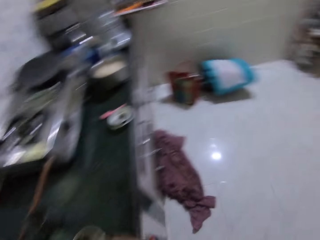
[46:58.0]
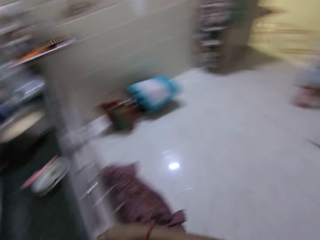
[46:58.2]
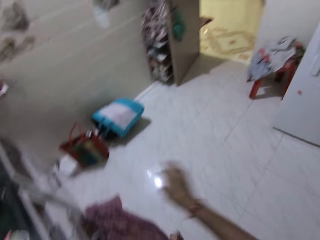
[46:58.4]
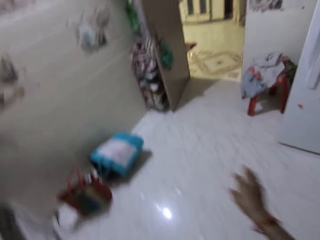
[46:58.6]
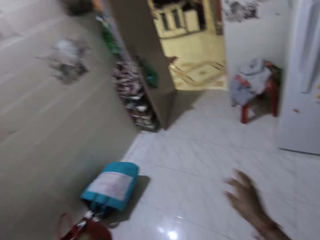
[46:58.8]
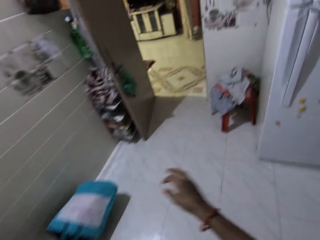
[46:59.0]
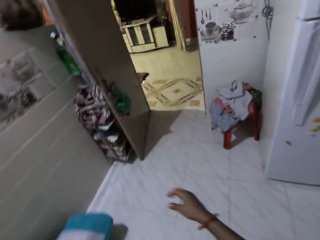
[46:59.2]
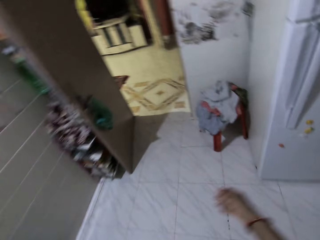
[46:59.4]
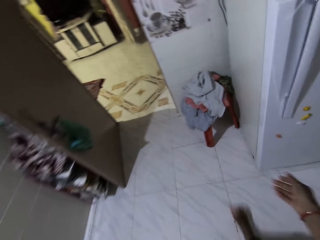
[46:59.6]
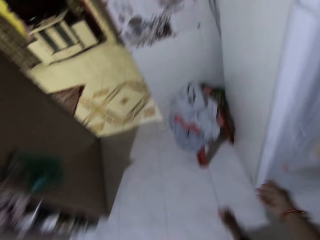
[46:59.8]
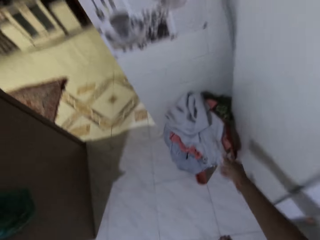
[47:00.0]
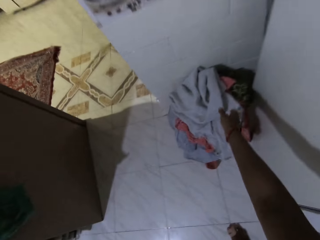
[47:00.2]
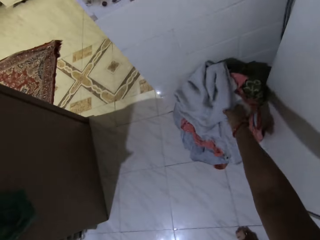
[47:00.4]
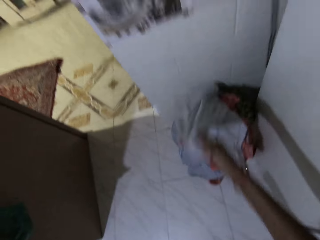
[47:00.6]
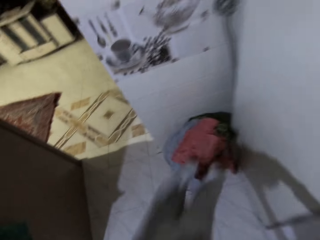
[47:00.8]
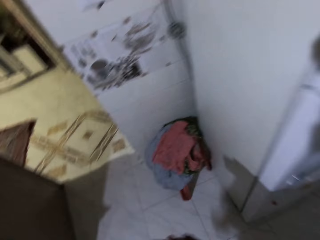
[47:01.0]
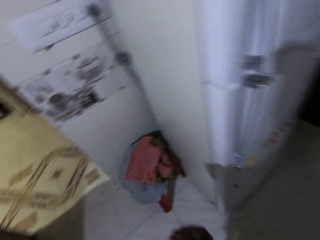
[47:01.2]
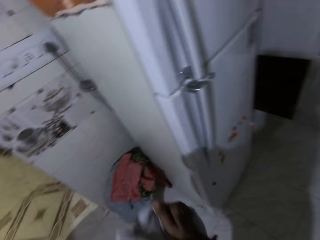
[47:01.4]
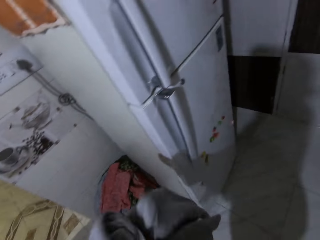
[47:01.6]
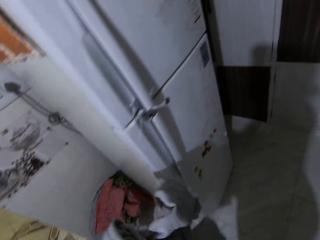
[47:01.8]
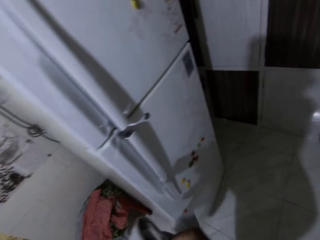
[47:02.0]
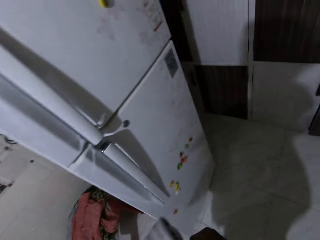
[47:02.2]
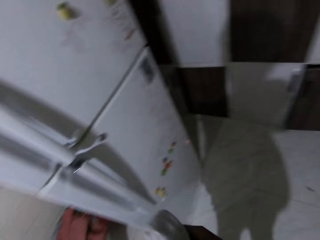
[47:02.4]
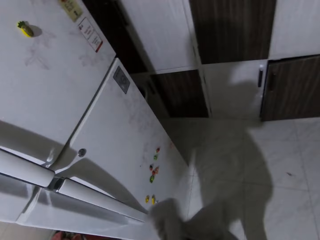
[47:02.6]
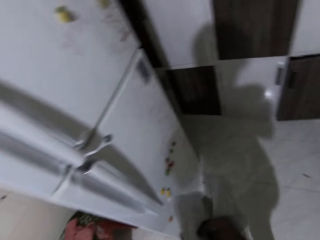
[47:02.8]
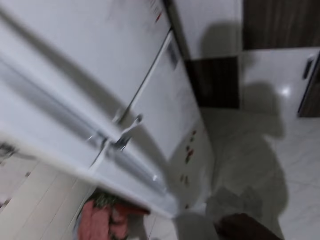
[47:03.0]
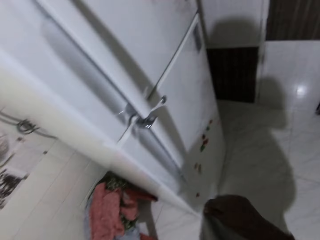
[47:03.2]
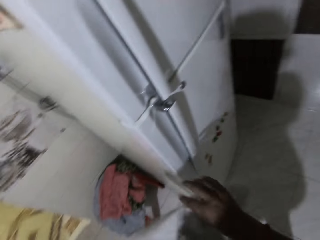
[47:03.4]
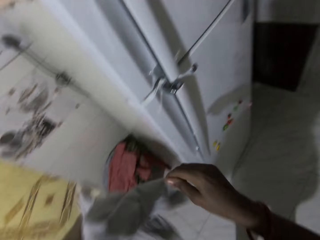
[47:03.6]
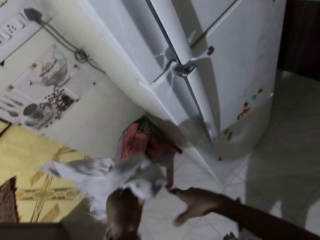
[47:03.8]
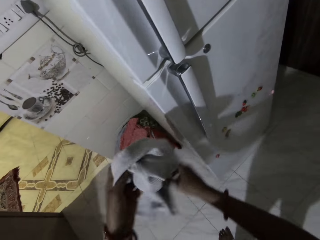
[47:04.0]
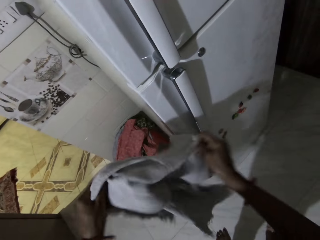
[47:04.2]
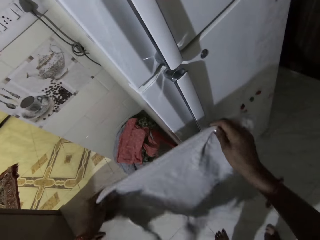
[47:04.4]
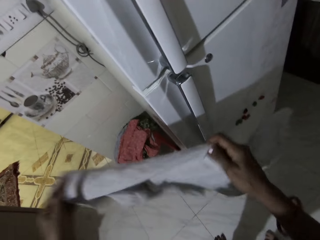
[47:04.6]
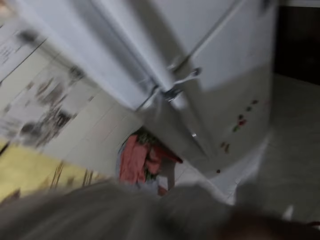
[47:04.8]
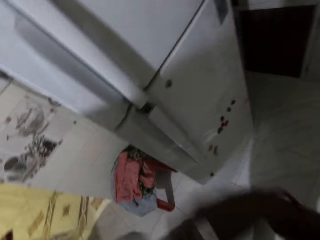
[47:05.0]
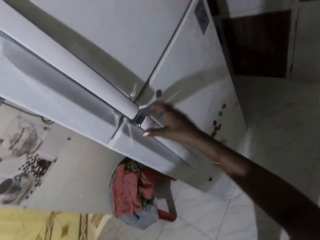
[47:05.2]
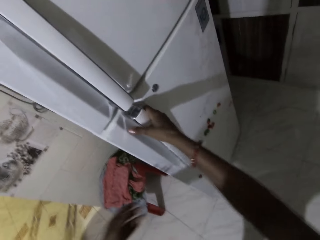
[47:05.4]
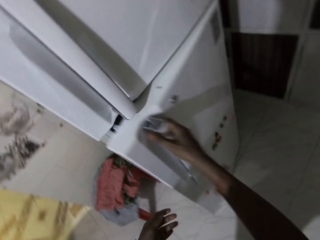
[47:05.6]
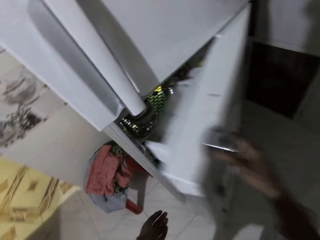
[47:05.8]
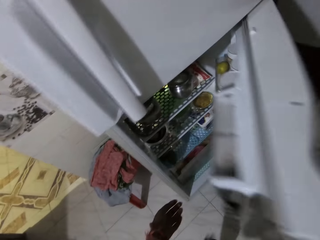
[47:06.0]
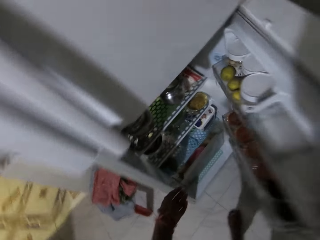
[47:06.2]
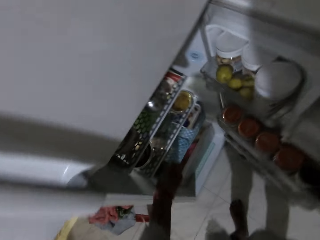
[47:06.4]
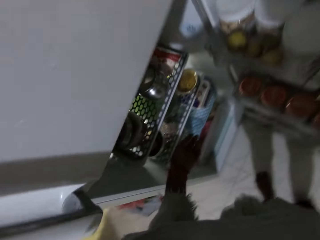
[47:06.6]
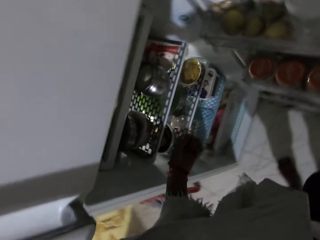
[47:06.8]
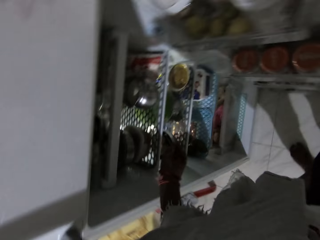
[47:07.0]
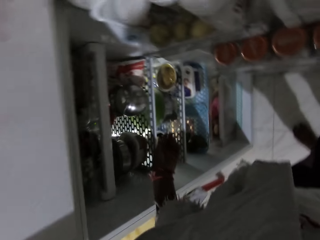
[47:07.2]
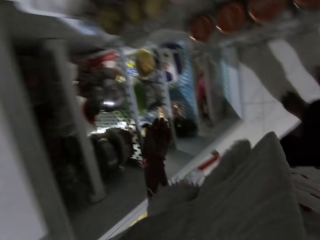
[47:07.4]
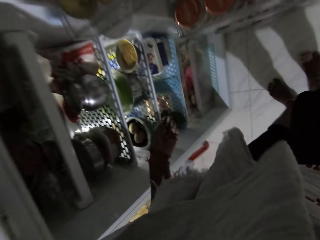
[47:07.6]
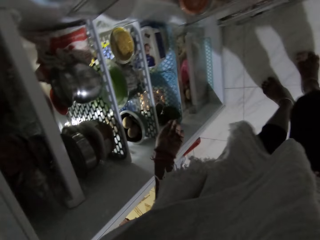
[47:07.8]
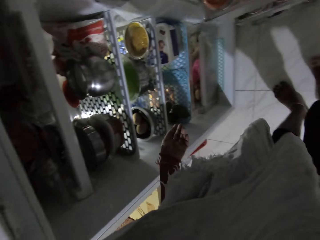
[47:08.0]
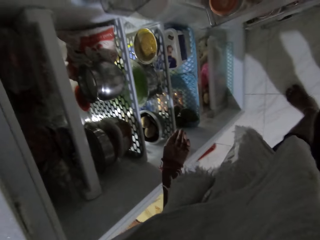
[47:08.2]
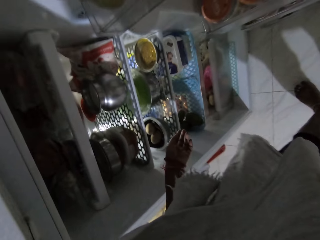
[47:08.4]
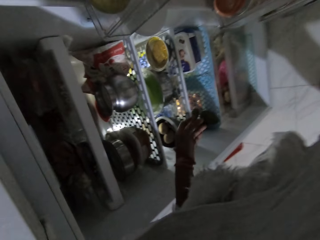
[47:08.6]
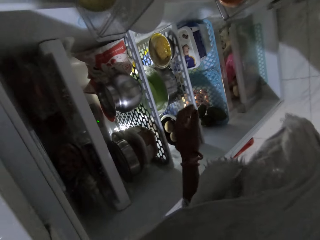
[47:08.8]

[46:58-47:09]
The camera wearer walks towards a plastic stool. She moves to the far end corner of a kitchen. She picks a cloth or kitchen towel from the plastic stool with her right hand. She wipes hands using the kitchen towel. She stretches the cloth with her hands and puts the cloth around her neck with her hands. She opens a fridge with her right hand. She looks through the fridge.

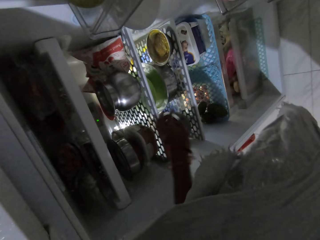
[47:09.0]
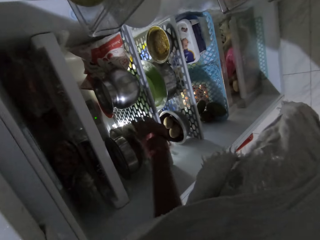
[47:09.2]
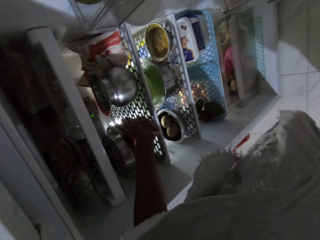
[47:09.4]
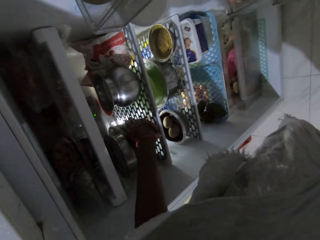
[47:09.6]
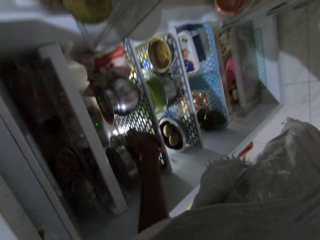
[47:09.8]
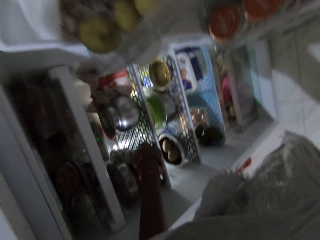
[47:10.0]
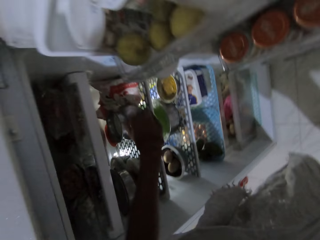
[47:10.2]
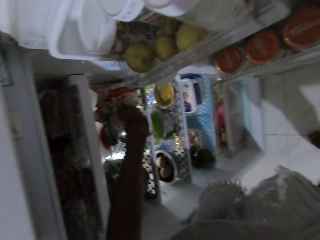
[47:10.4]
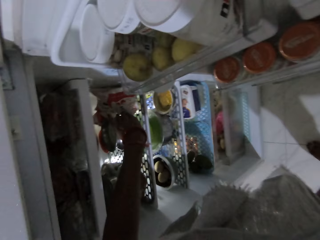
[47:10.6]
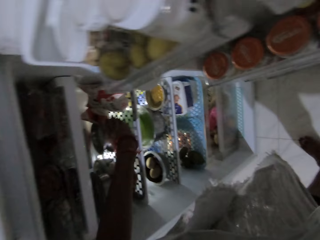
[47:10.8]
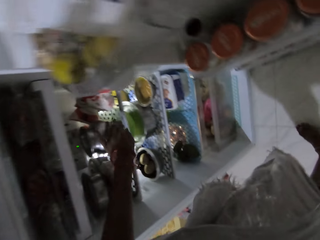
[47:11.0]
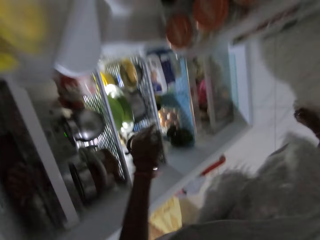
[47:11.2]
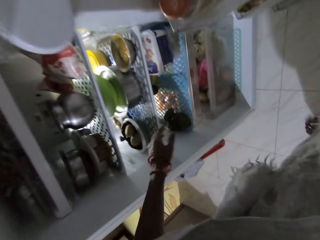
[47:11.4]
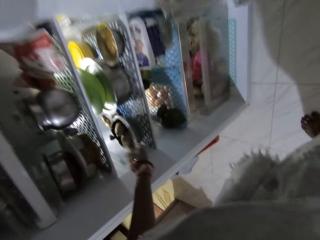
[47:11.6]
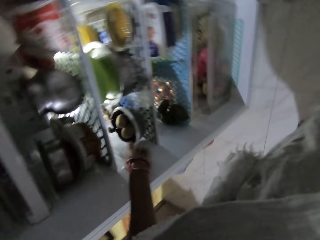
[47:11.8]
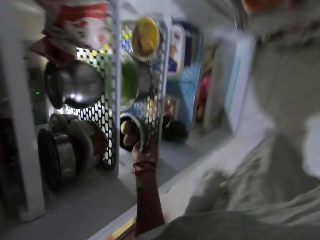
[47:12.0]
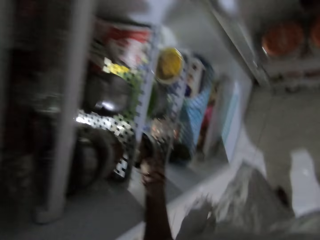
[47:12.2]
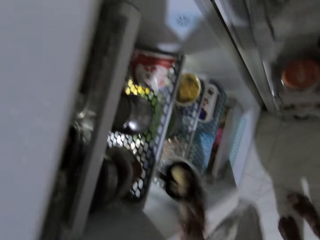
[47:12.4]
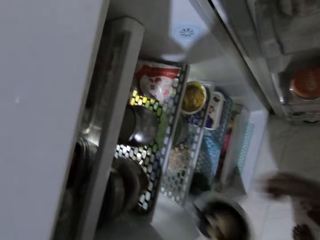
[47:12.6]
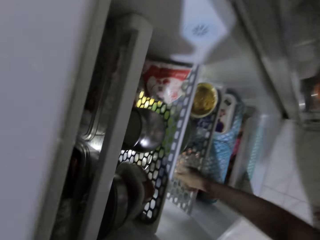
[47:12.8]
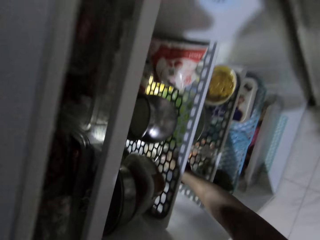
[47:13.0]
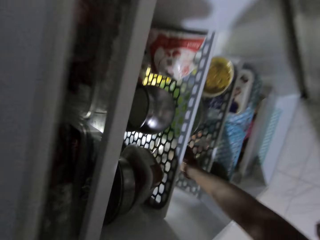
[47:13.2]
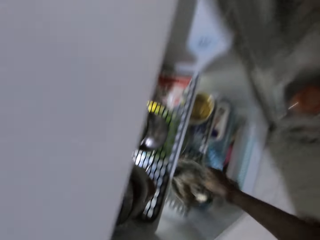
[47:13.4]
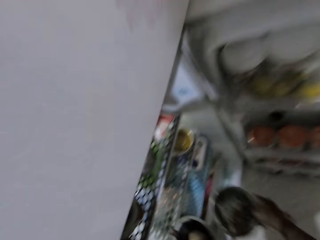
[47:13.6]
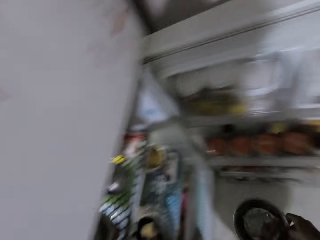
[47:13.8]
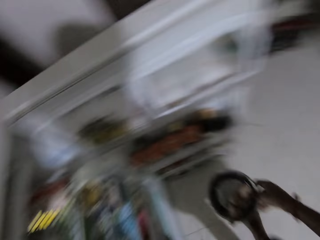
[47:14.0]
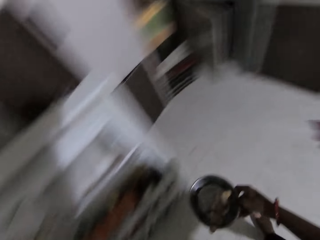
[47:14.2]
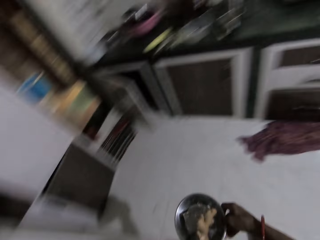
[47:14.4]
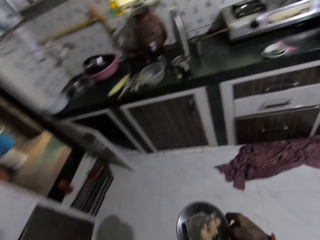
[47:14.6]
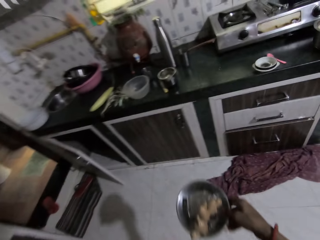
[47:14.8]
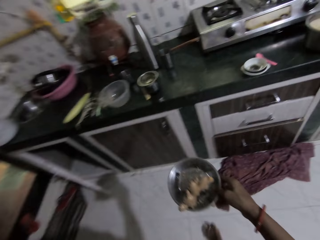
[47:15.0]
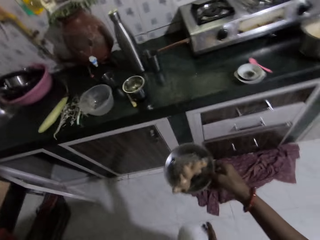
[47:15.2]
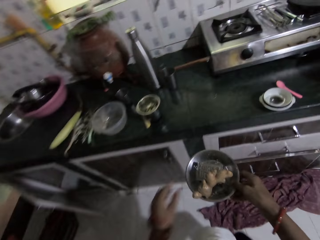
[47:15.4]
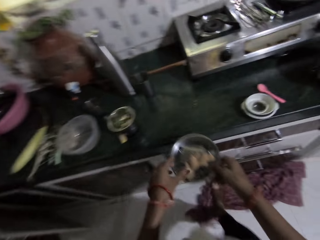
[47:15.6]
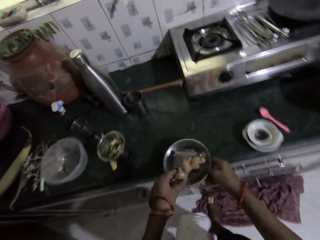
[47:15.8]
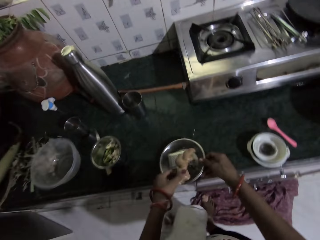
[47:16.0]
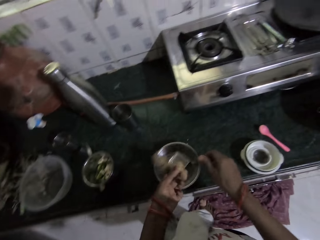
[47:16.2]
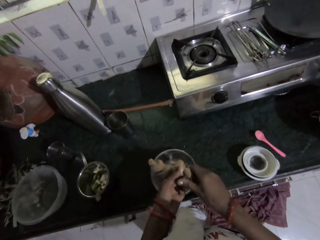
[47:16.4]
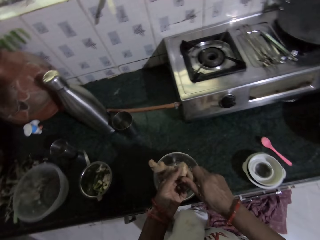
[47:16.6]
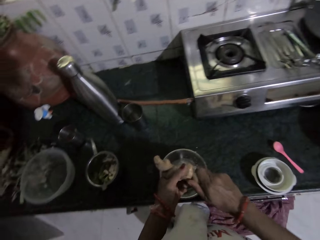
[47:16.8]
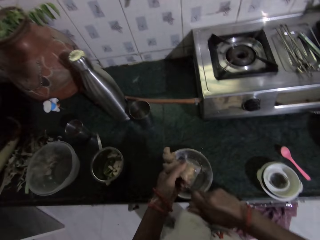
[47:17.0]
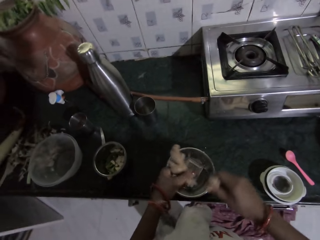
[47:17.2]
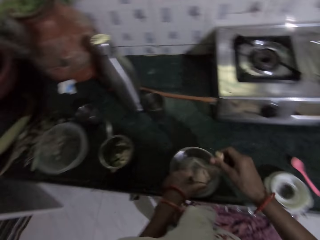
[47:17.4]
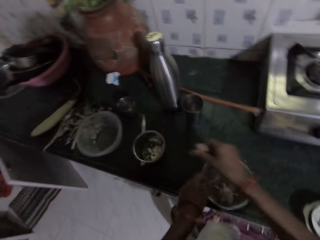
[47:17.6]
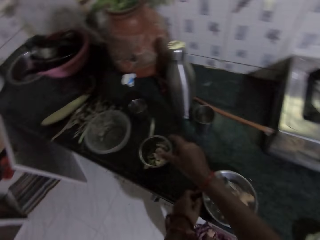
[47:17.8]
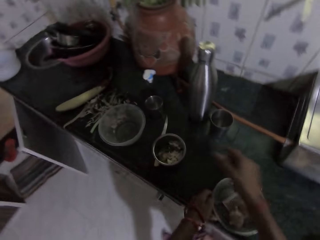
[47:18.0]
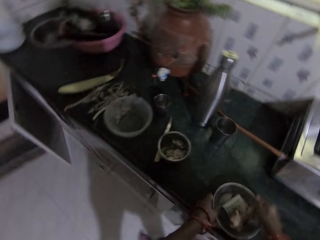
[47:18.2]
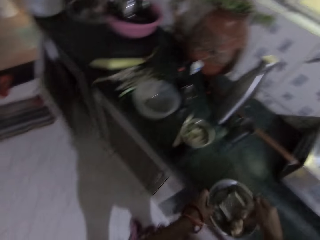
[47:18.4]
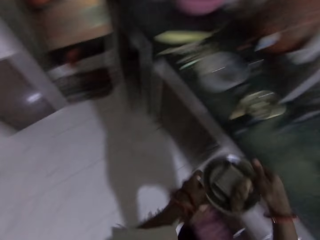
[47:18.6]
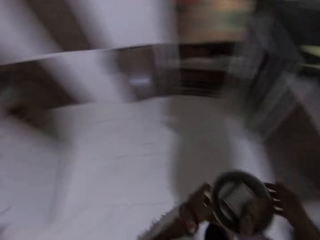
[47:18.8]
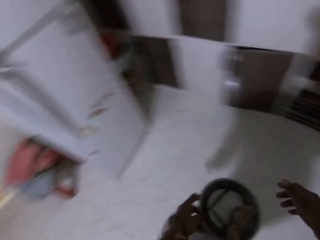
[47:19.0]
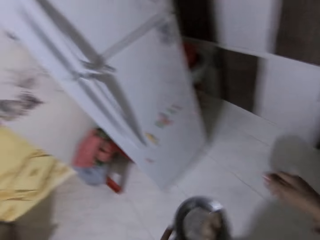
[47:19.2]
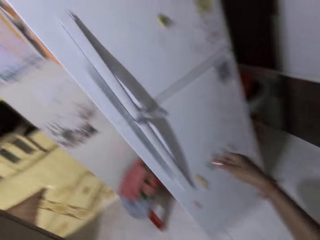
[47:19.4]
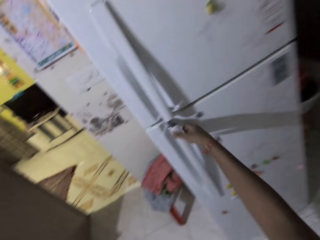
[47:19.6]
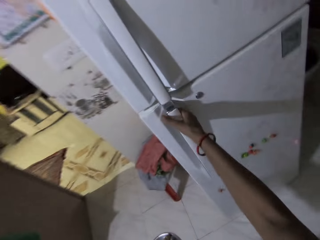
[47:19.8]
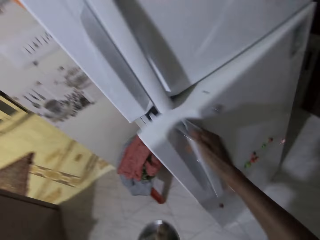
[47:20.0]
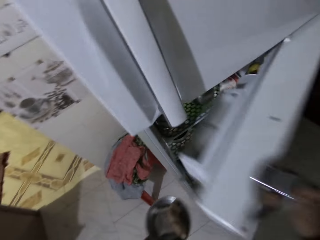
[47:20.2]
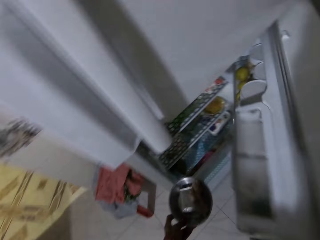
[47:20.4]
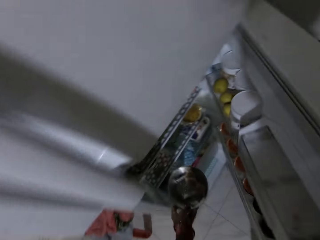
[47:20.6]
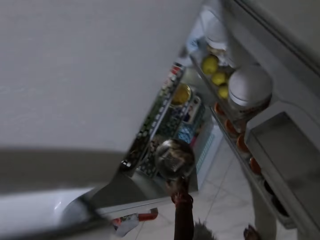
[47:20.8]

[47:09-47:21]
The camera wearer moves a bowl in the fridge with her left hand. She moves the bowl in the fridge with her left hand again. She picks up a bowl of mangoes from the fridge with her left hand. She picks up a plate of ginger from the fridge with her right hand. She places the bowl in her left hand in the fridge. She closes the fridge with her left hand. She walks to the countertop. She carries the plate of ginger to the kitchen counter. She touches a ginger in the plate with her left hand. She drops the plate on the countertop with her right hand. She picks up the ginger from the plate in her right hand with her left hand. She cuts the ginger in her left hand with her right hand. She drops the ginger in her left hand in the plate on the countertop. She throws the ginger in her right hand into the blender container on the countertop. She carries the plate from the countertop with her hands. She moves towards the fridge. She holds the blender container with her left hand. She opens the fridge with her right hand.
